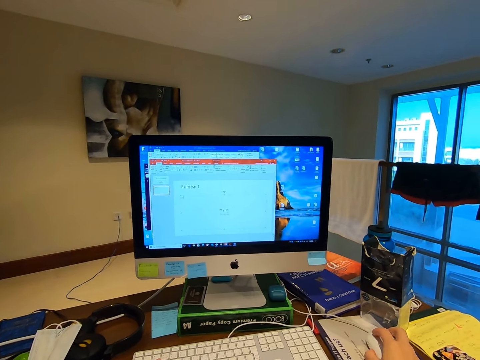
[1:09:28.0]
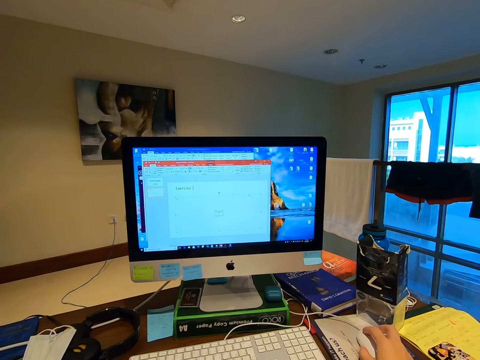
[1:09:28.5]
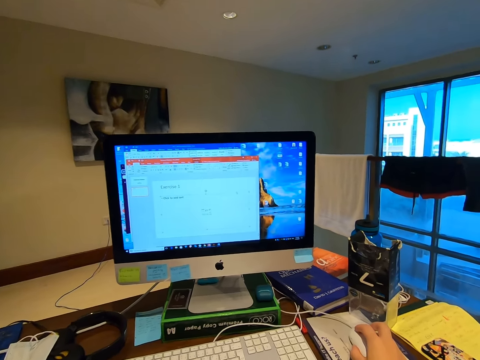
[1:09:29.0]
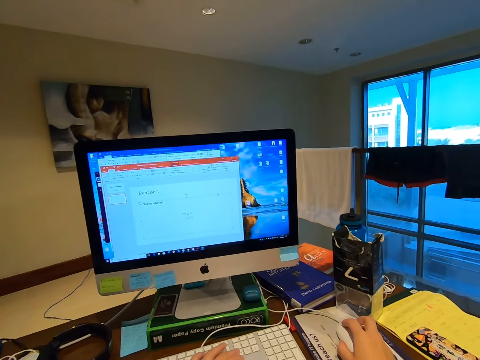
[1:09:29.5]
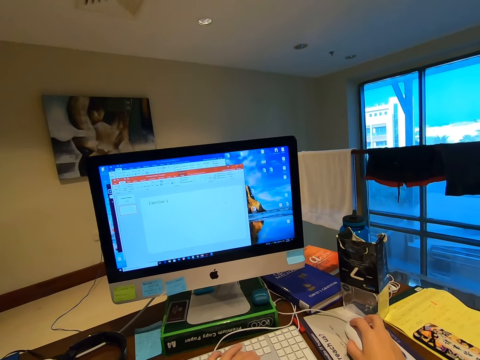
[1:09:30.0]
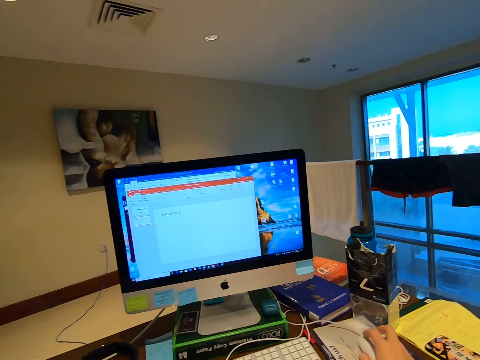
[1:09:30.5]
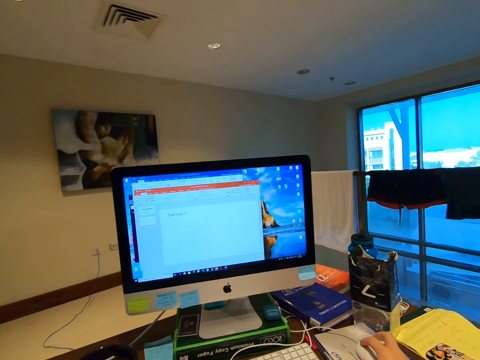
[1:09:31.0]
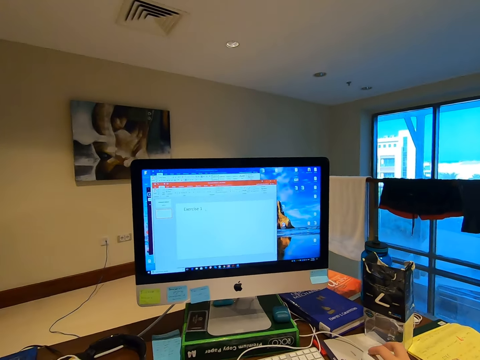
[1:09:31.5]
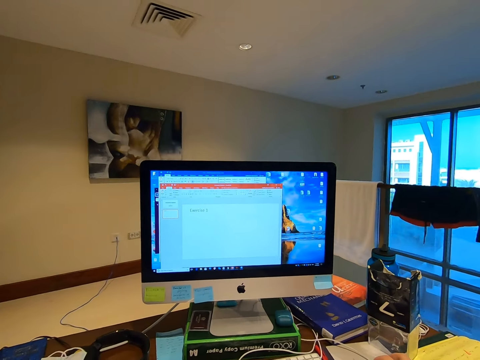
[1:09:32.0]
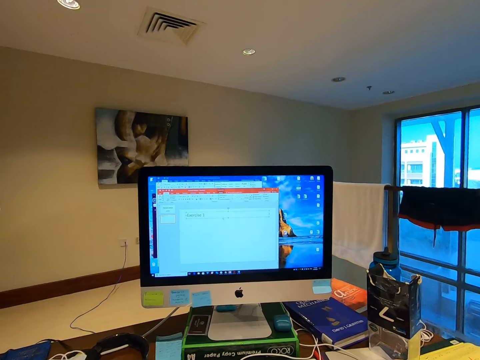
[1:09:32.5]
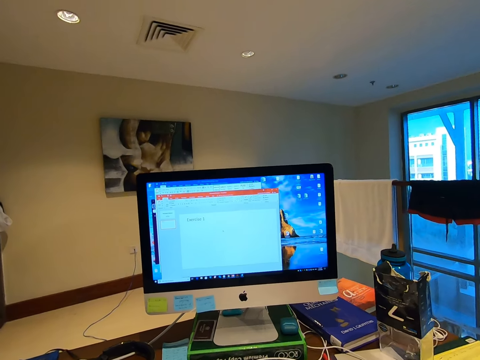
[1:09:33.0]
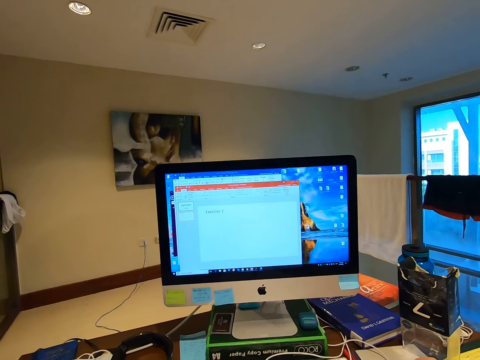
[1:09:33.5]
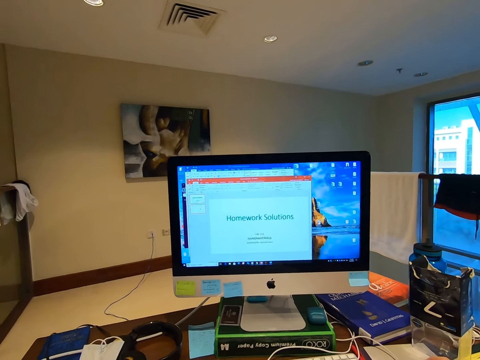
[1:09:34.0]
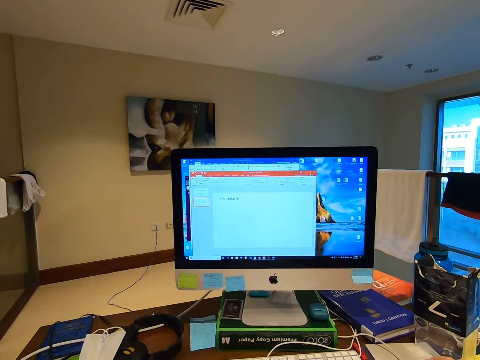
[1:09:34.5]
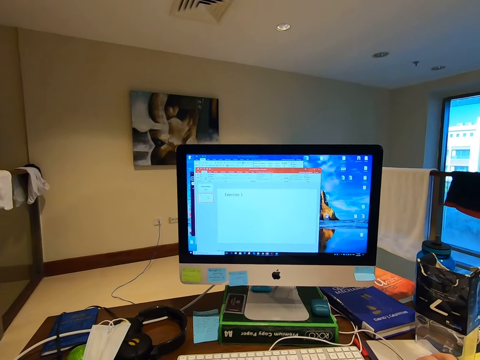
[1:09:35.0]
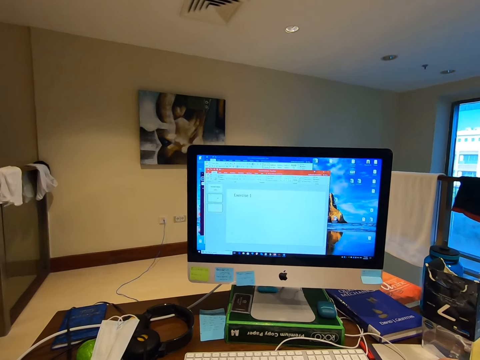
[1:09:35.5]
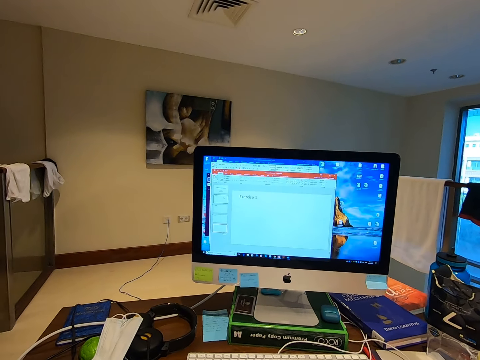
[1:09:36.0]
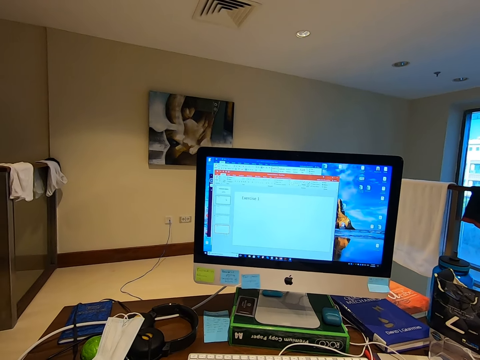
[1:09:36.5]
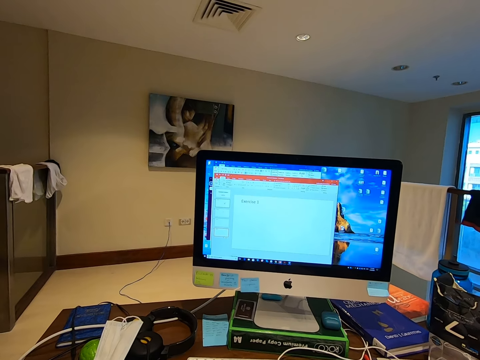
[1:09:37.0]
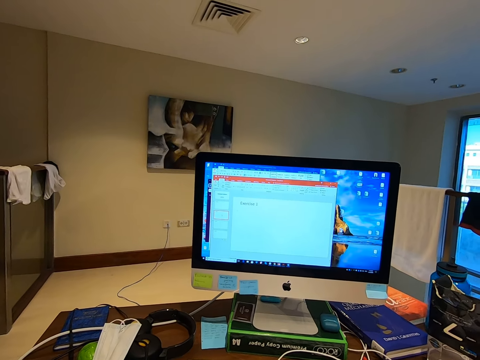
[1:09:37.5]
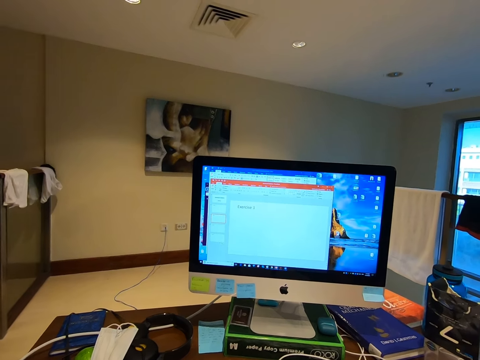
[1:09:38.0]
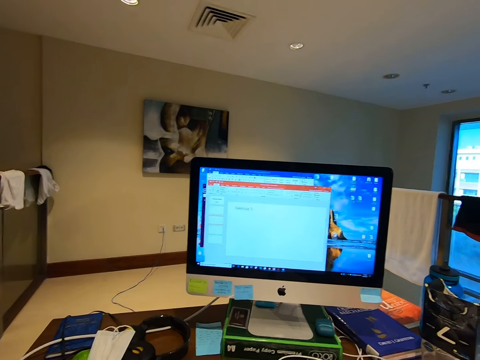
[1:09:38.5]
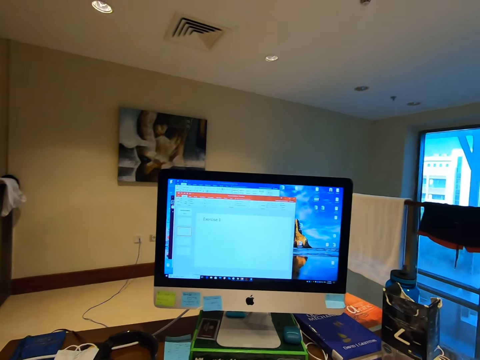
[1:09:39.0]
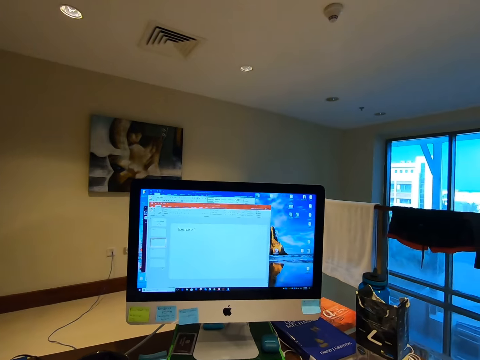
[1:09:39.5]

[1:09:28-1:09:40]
The camera wearer navigates the application with the mouse.

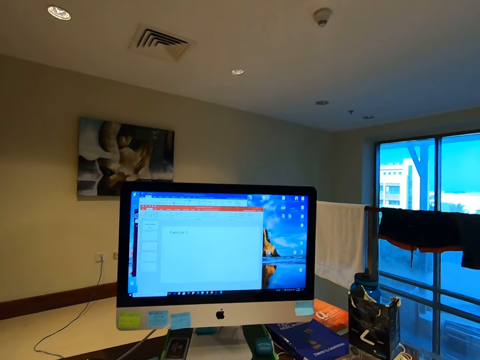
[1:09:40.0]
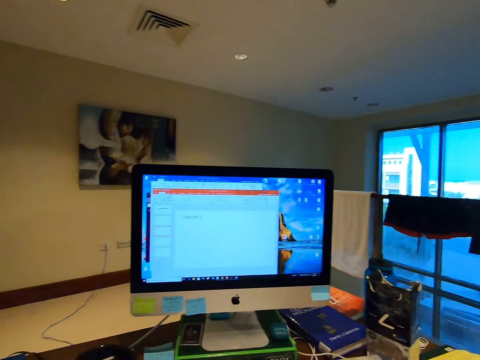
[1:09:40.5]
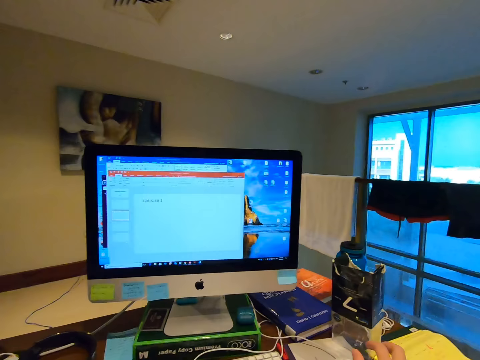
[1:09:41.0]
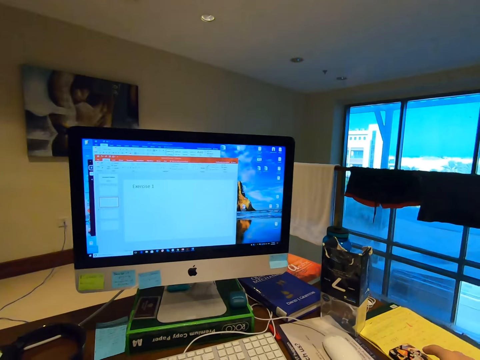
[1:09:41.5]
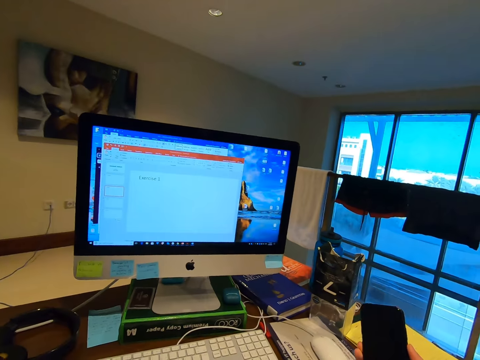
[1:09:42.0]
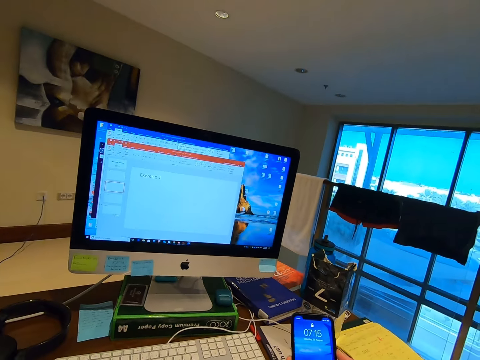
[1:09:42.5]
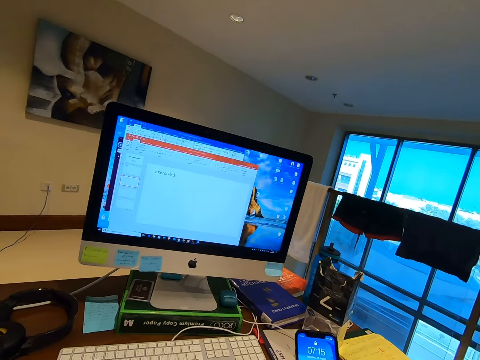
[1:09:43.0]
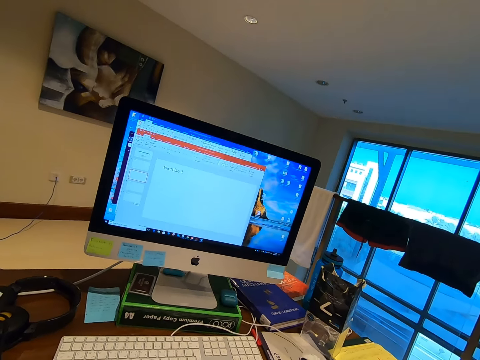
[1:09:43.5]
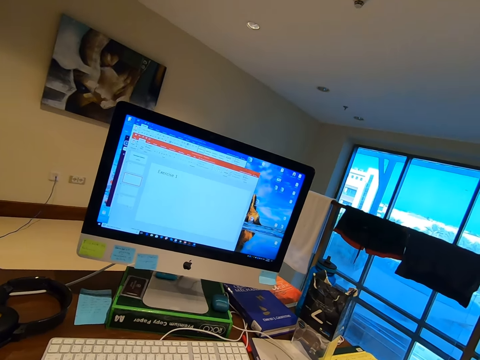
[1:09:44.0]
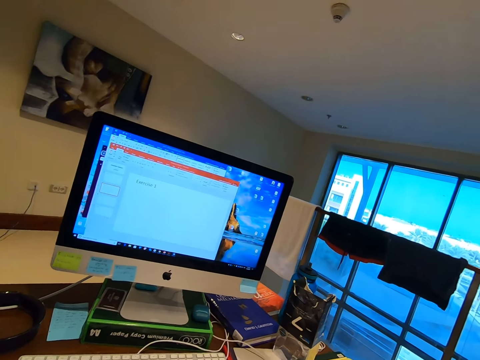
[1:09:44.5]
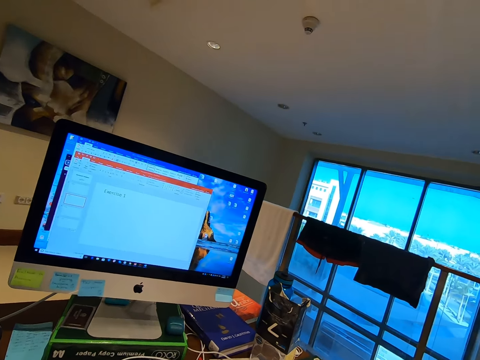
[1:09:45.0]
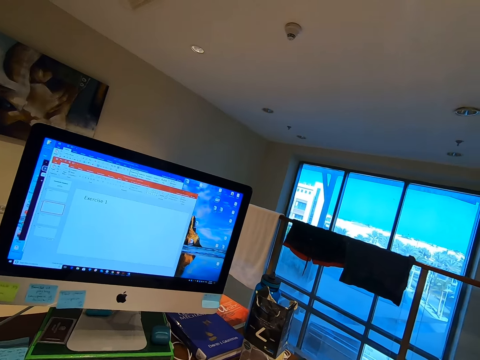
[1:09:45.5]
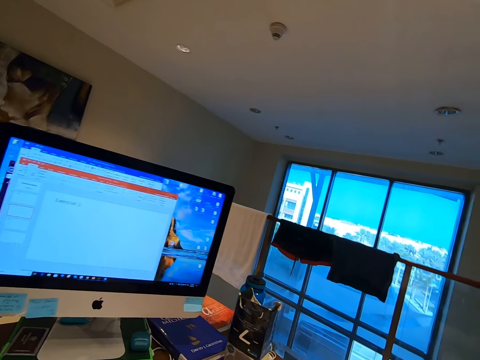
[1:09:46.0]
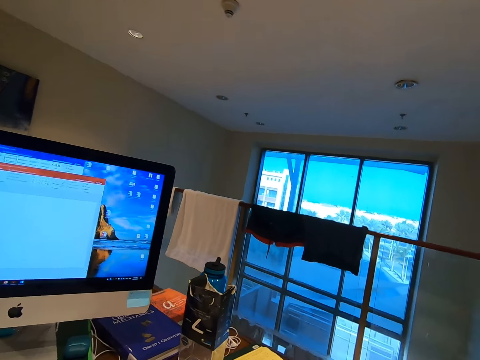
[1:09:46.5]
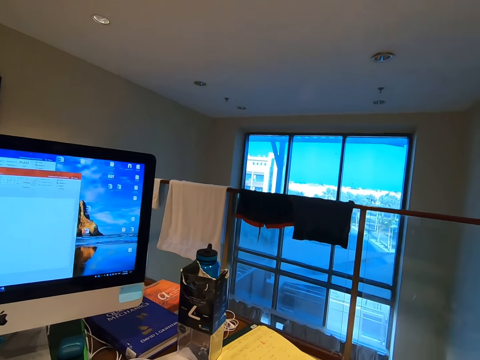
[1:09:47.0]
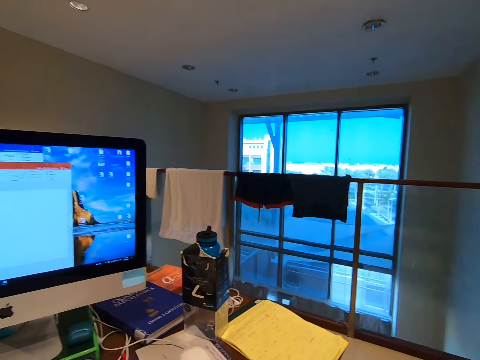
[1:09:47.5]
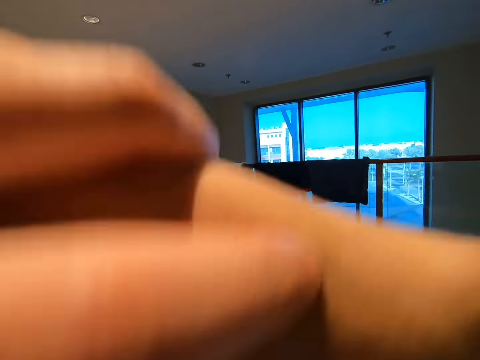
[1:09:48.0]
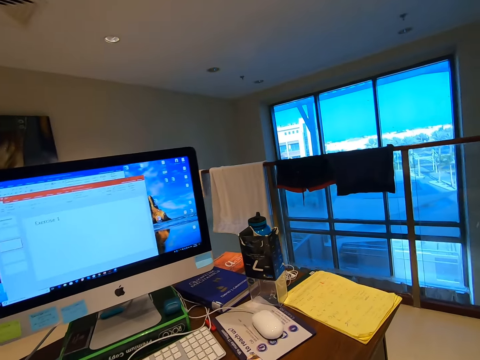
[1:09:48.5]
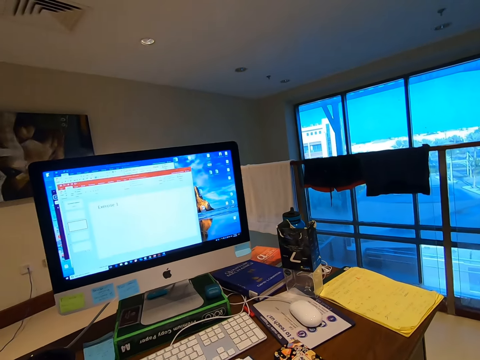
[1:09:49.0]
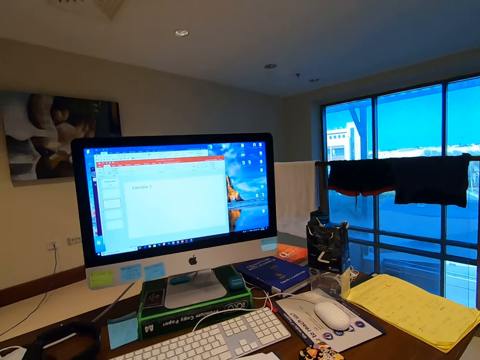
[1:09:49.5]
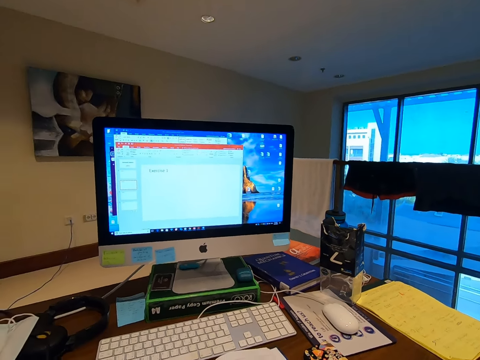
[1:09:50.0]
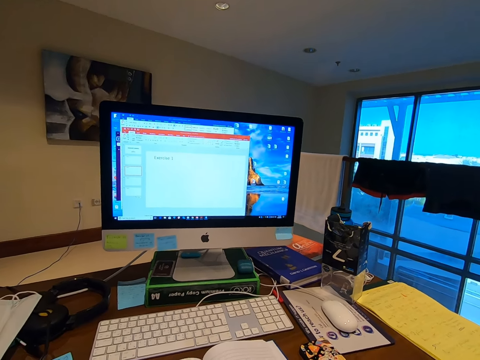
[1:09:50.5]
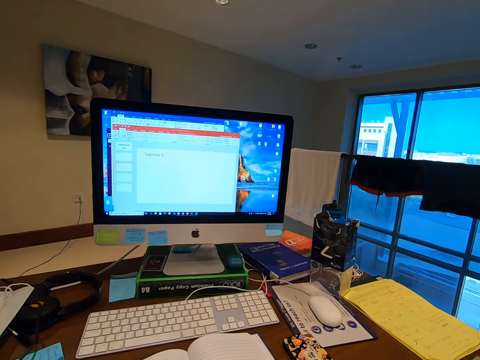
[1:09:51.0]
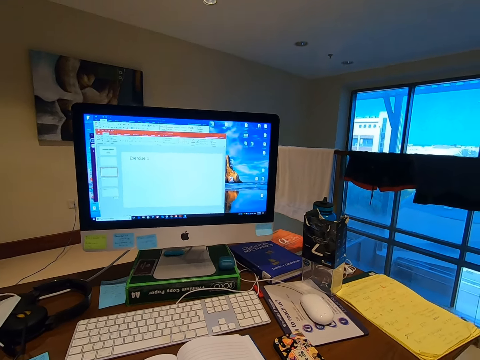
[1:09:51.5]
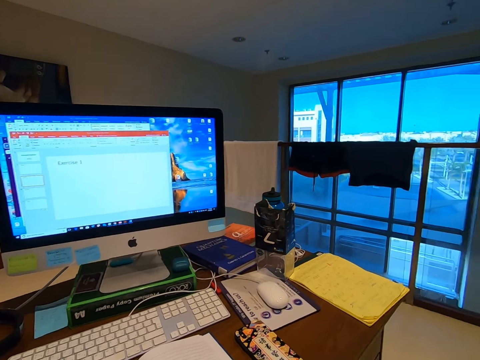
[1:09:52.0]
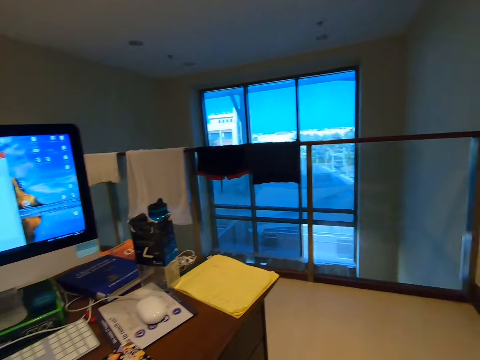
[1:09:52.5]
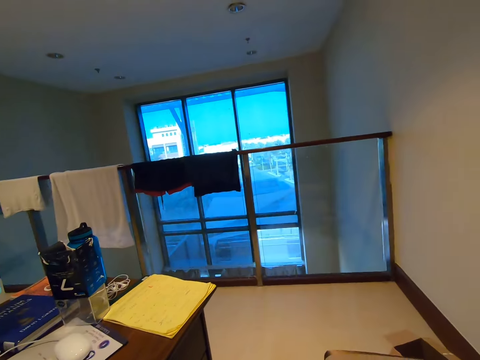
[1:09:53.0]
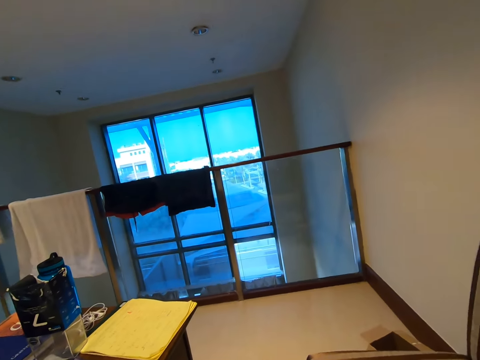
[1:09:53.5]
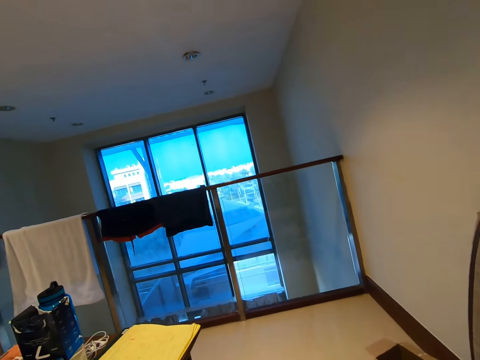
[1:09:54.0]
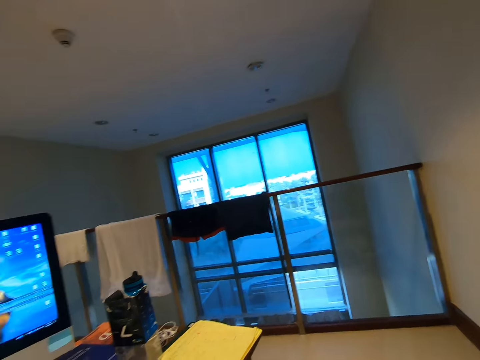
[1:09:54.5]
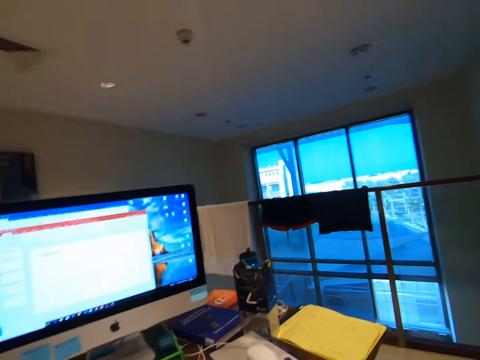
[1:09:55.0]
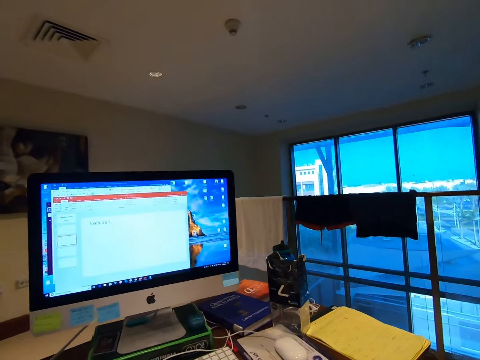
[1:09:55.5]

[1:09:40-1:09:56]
The camera wearer picks up the phone. They use the phone. They operate the computer. They adjust the camera. They look around.
